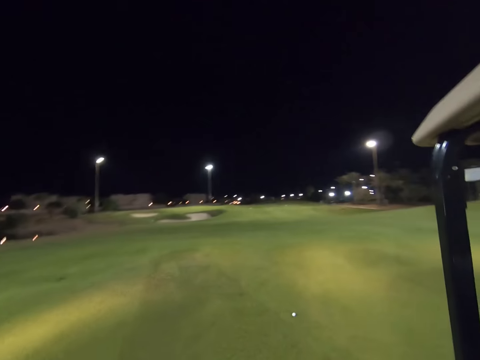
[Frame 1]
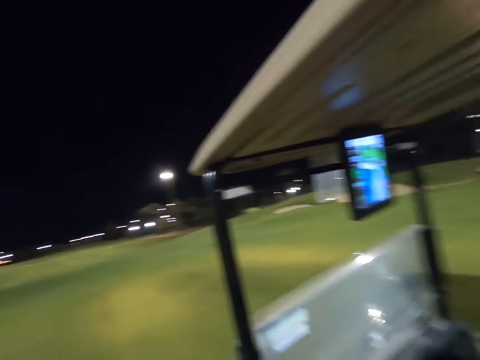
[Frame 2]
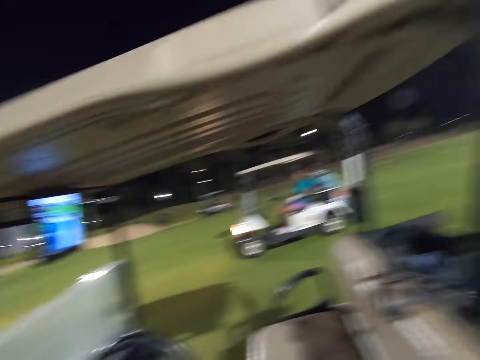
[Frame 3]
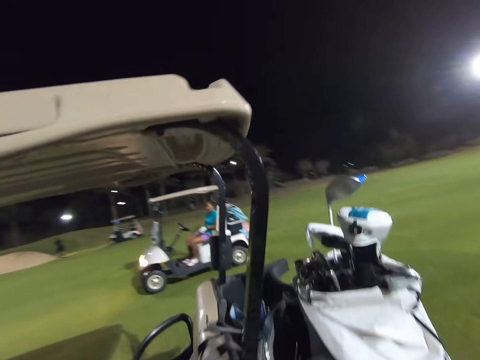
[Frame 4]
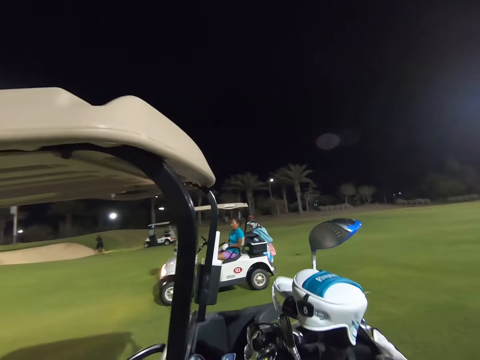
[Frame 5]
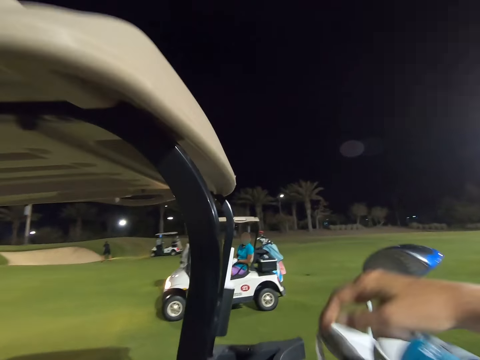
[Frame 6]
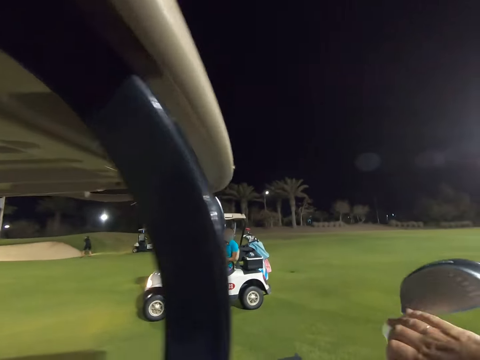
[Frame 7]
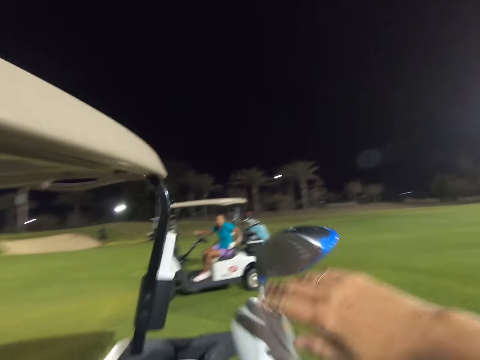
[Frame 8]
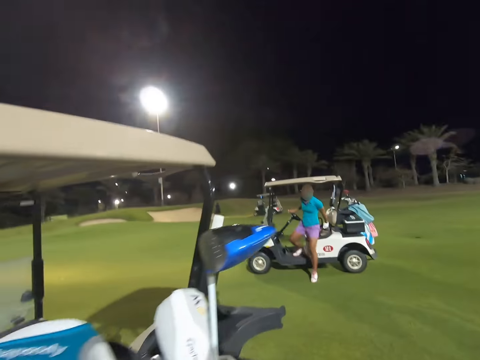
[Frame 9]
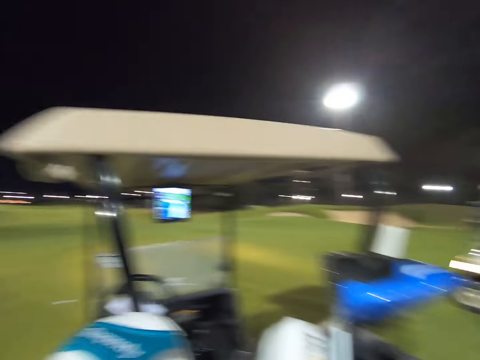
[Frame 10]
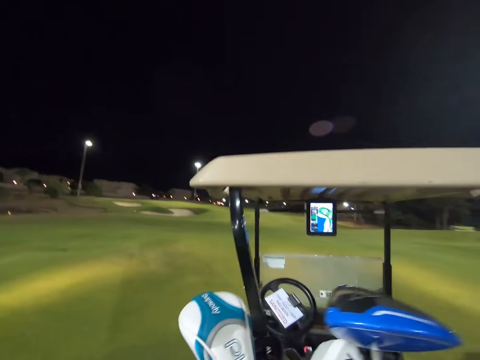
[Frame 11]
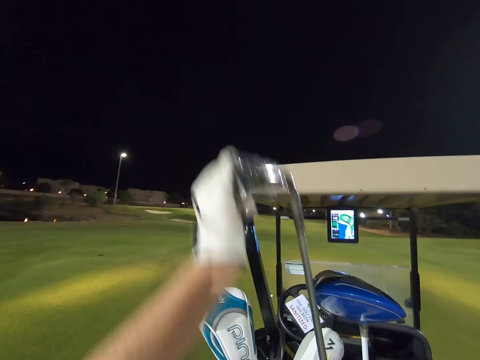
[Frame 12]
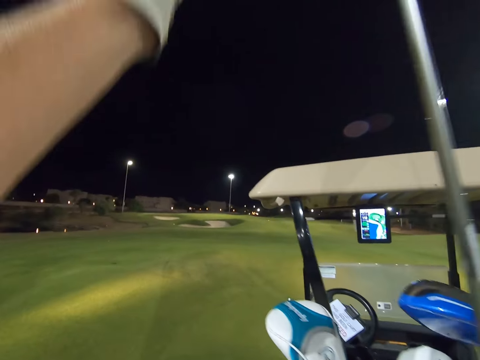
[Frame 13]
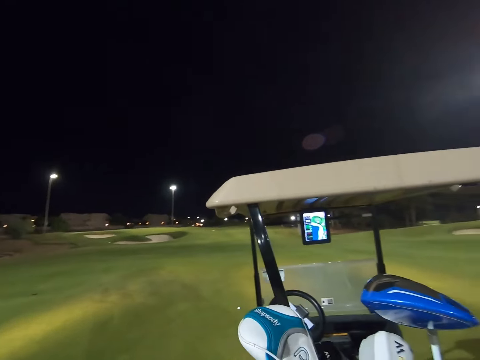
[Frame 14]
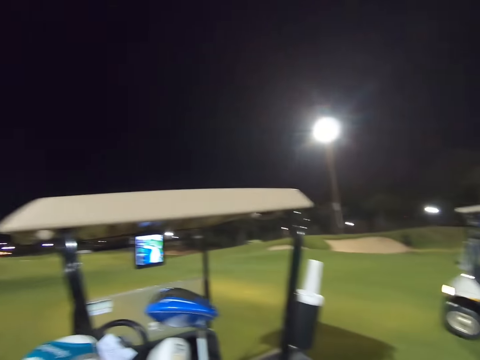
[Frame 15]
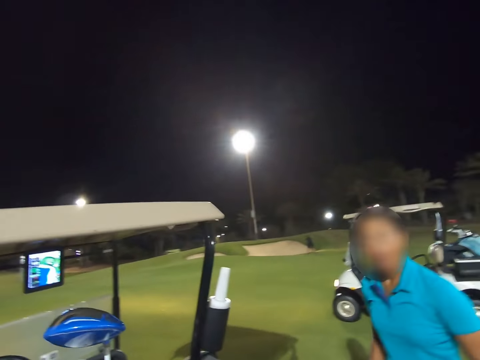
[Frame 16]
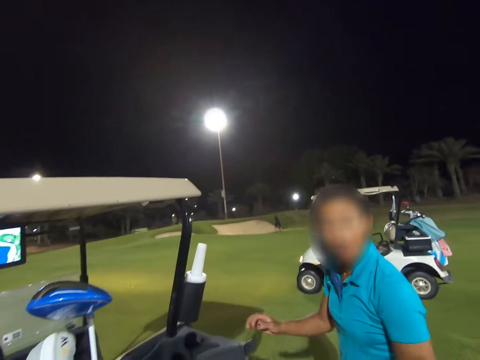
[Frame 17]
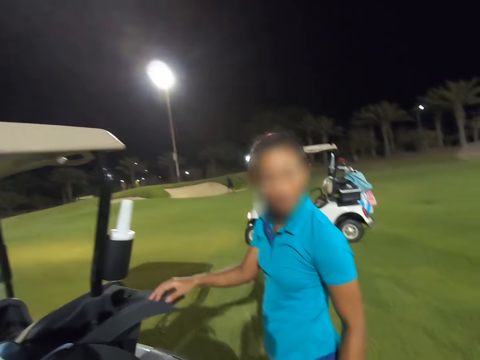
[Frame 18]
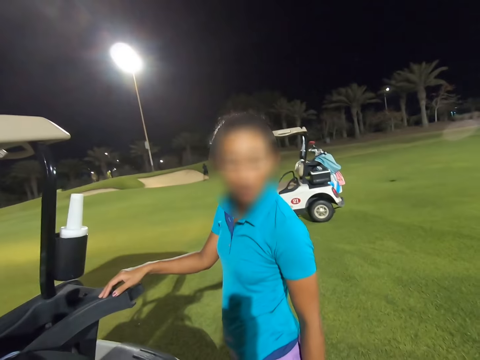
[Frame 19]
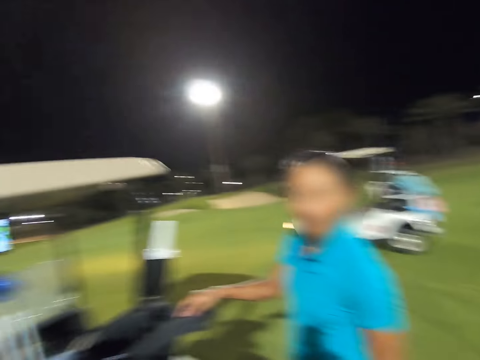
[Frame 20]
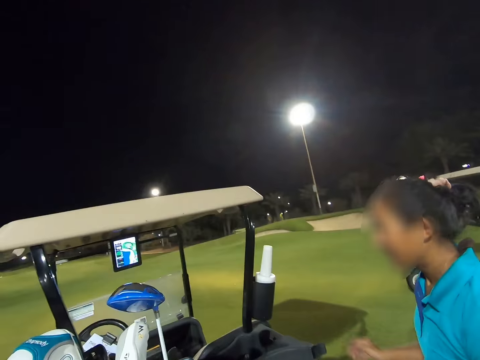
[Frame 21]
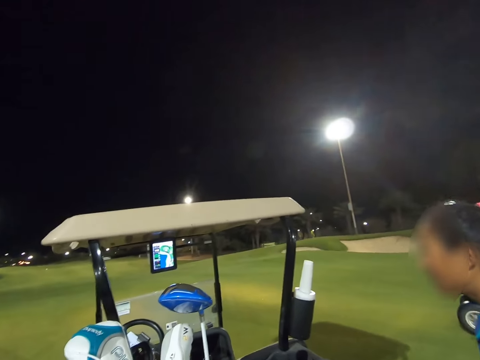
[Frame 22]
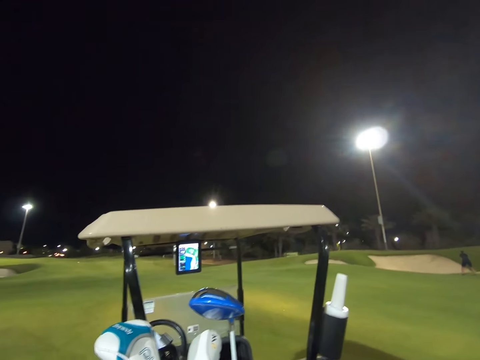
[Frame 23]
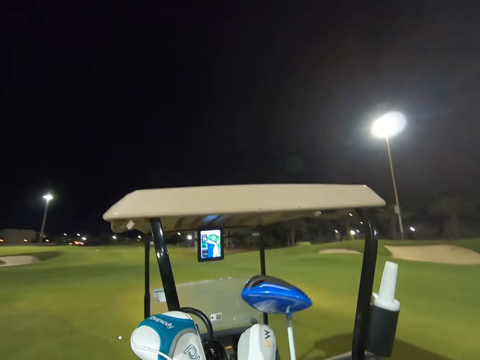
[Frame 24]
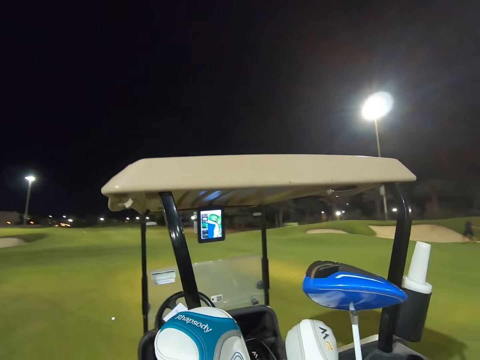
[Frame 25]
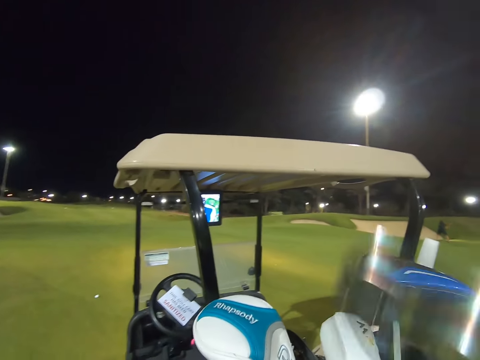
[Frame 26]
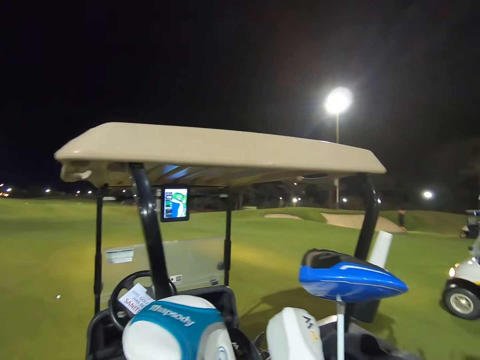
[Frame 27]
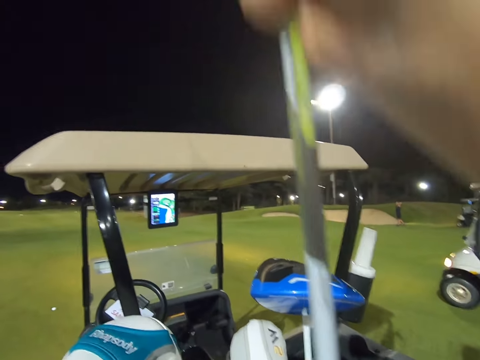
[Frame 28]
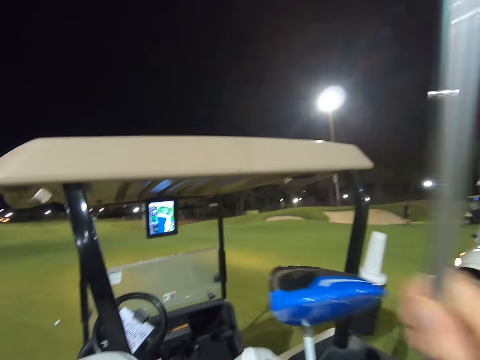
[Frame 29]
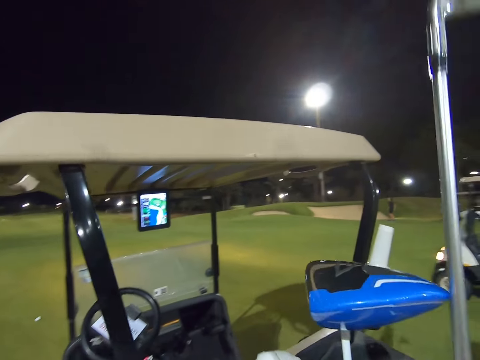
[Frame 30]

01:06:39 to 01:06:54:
The camera wearer alights from the vehicle. They pick up a golf club or hockey stick in the golf bag from the vehicle. They look at a woman.

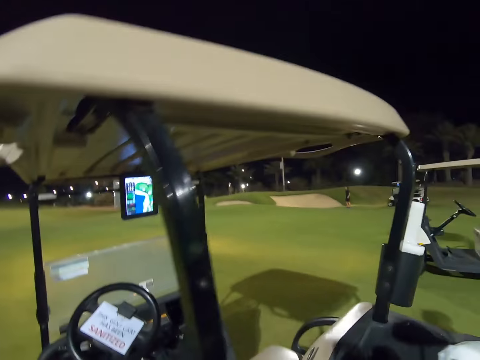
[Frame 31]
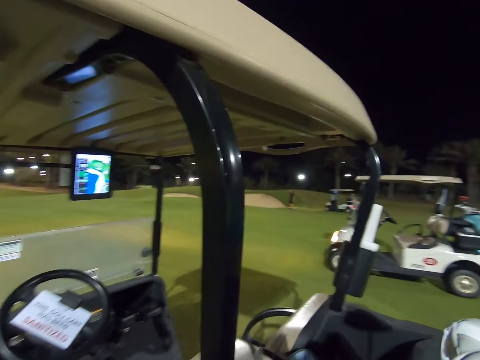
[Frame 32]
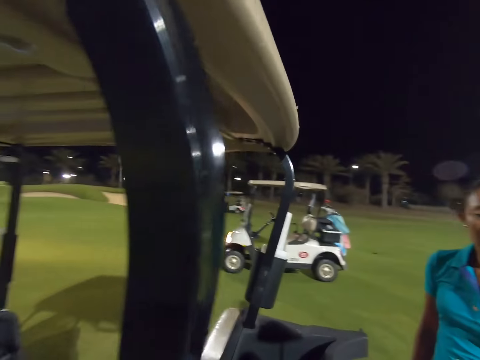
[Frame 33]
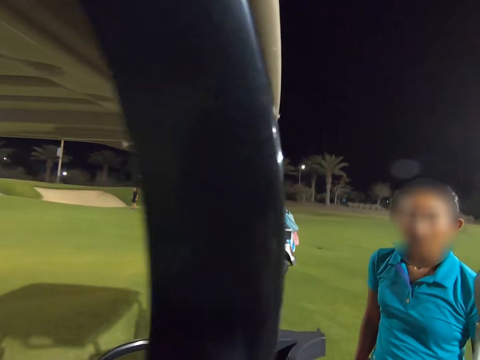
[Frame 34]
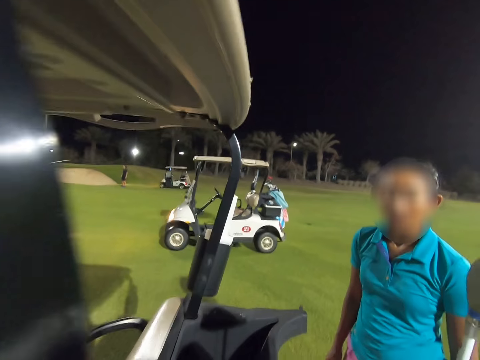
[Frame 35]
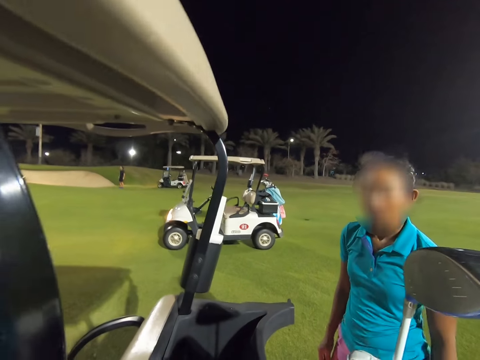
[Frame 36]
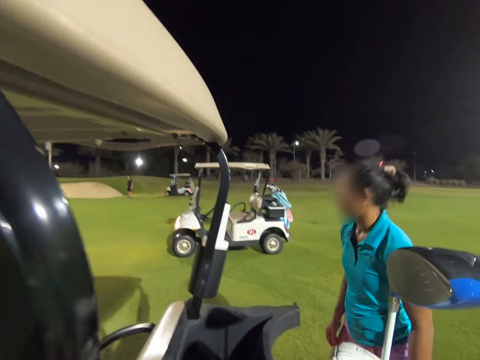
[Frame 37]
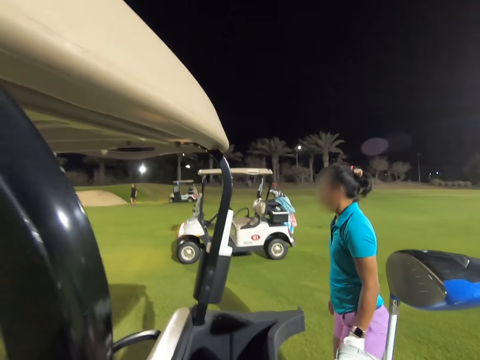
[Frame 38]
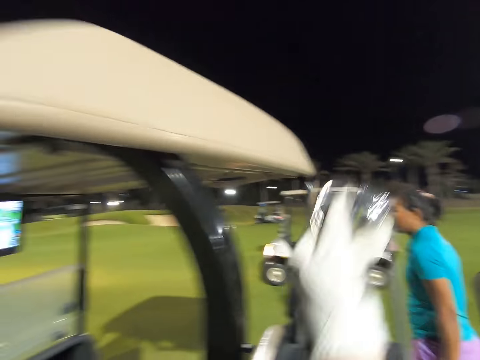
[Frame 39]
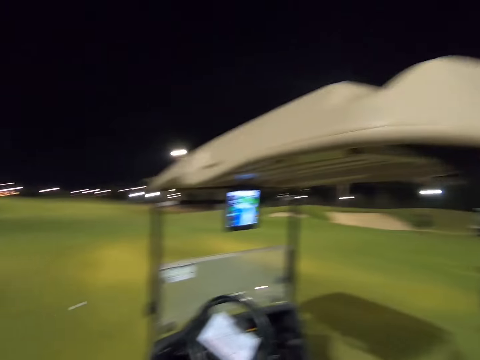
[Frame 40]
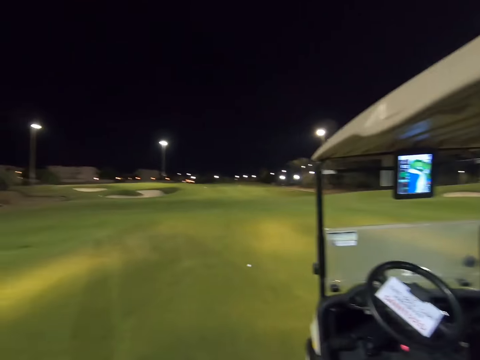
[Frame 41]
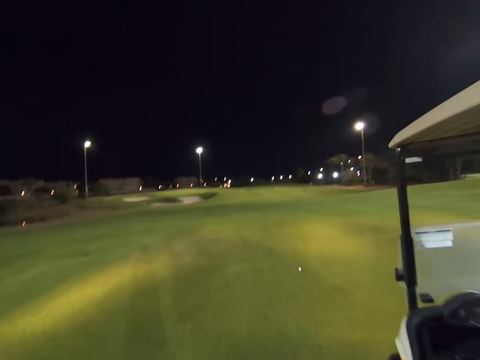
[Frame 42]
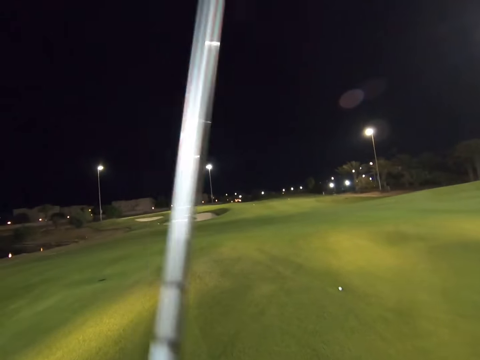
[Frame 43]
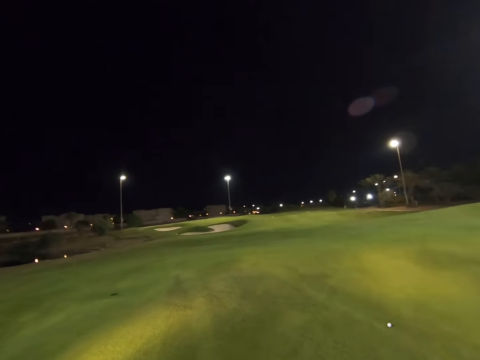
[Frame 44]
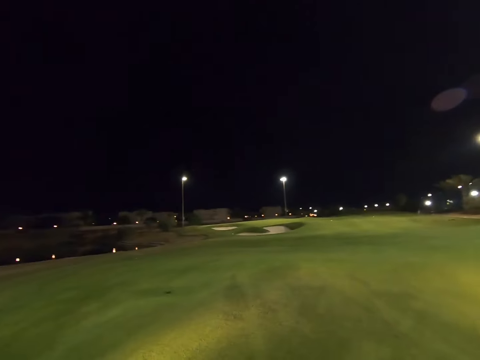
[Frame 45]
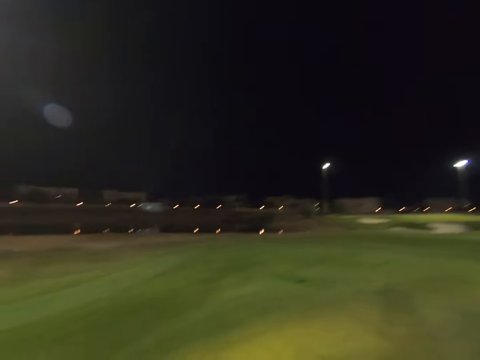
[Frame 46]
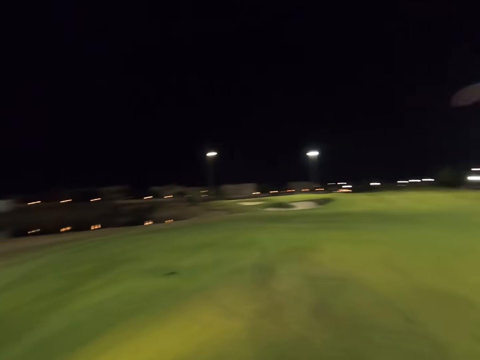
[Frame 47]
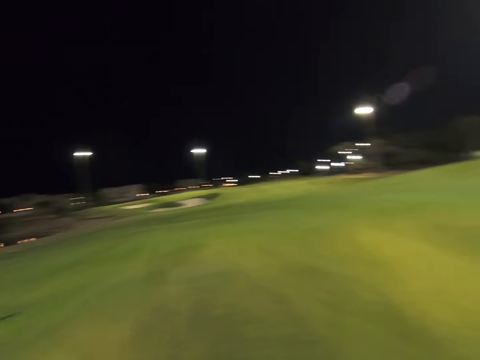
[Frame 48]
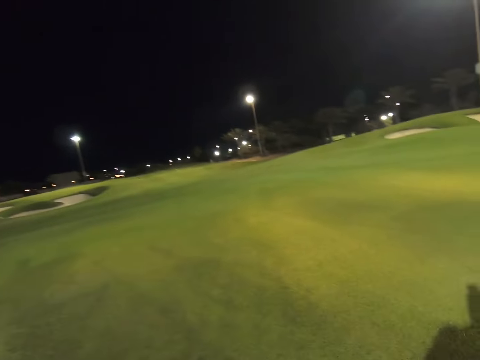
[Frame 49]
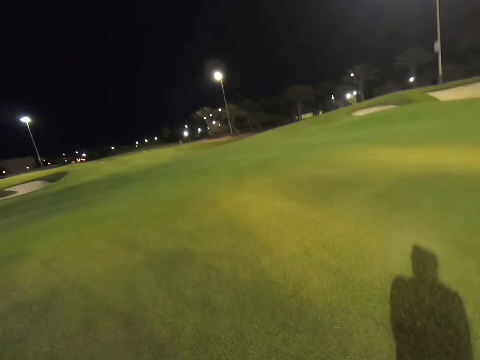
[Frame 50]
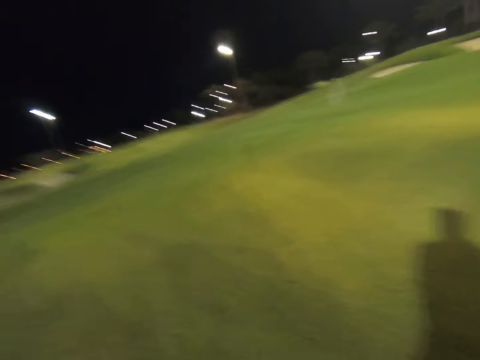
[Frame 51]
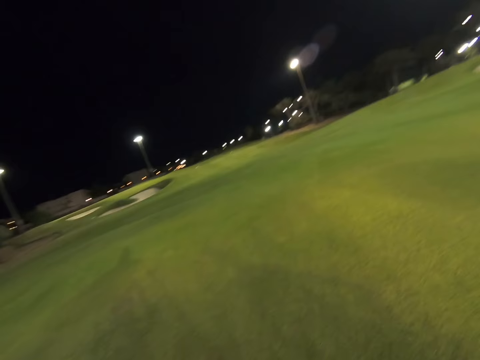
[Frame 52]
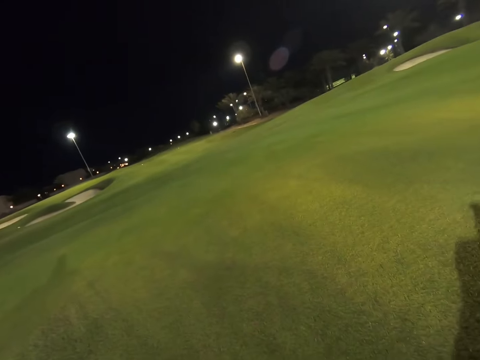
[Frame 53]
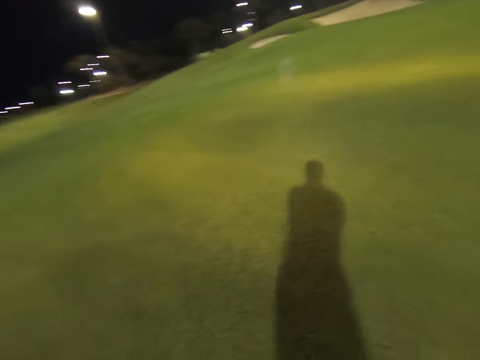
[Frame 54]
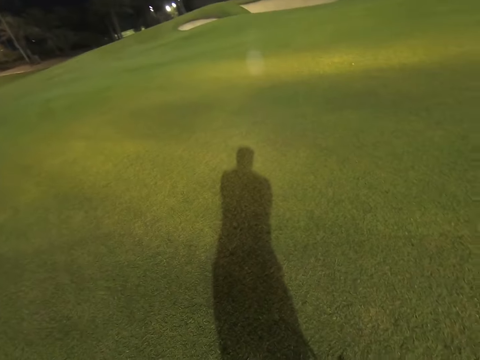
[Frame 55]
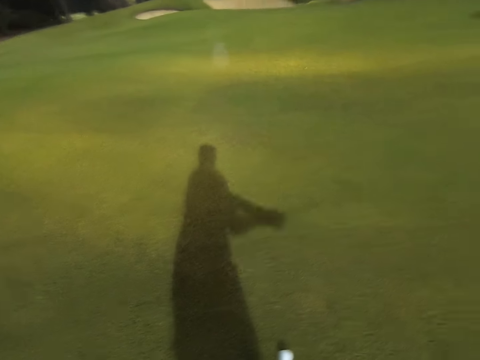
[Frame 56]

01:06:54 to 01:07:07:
The camera wearer walks on the field.
